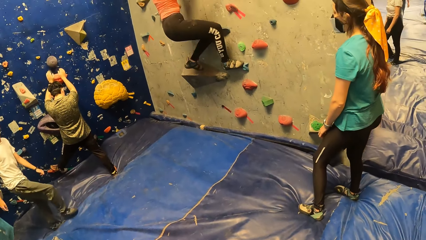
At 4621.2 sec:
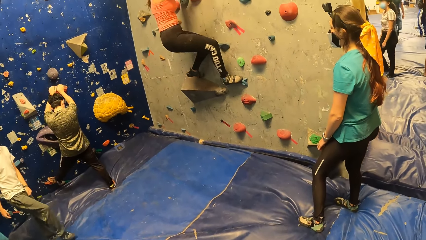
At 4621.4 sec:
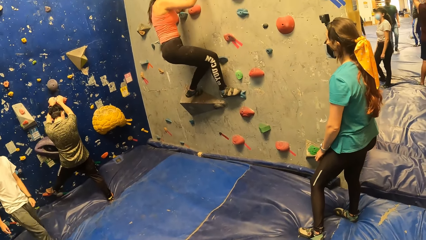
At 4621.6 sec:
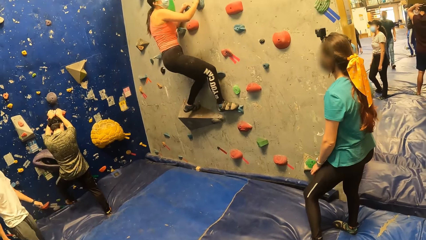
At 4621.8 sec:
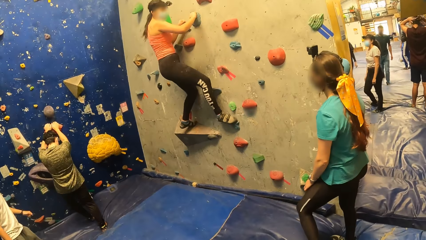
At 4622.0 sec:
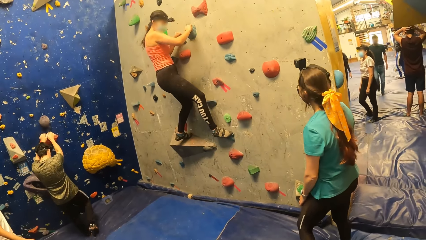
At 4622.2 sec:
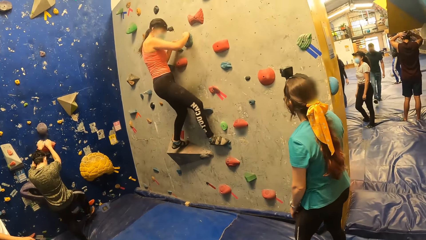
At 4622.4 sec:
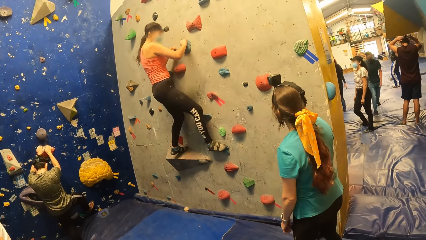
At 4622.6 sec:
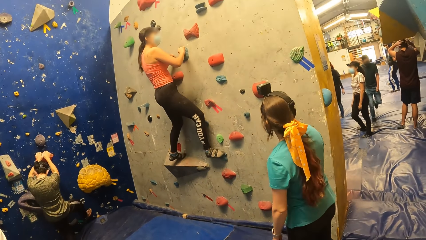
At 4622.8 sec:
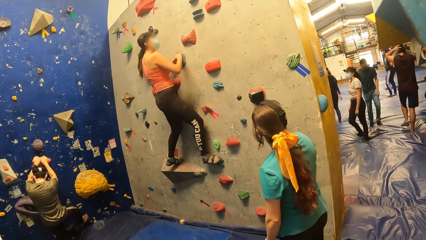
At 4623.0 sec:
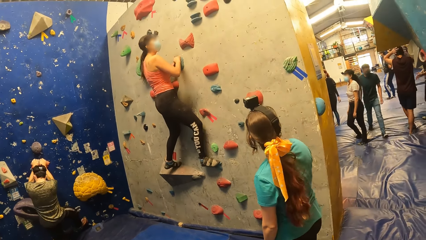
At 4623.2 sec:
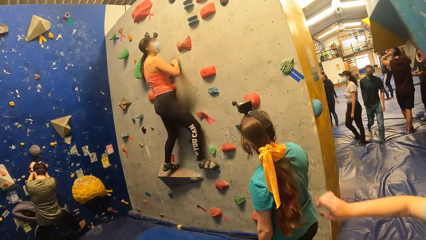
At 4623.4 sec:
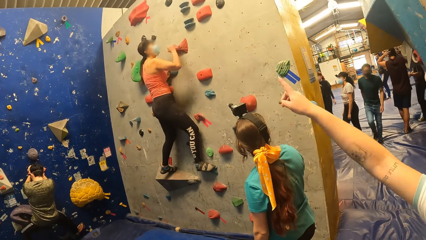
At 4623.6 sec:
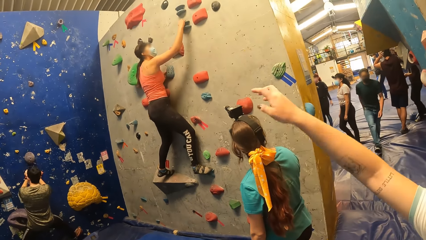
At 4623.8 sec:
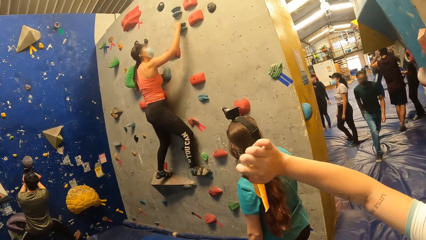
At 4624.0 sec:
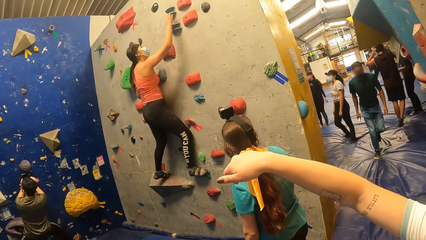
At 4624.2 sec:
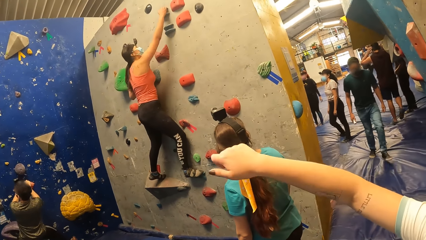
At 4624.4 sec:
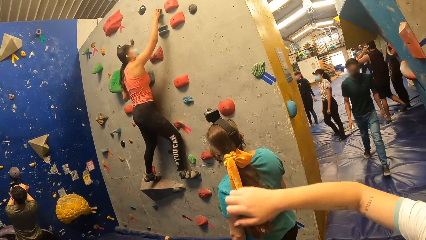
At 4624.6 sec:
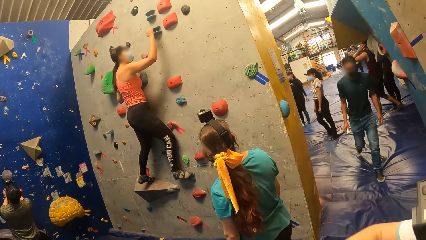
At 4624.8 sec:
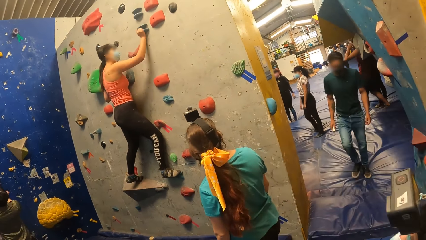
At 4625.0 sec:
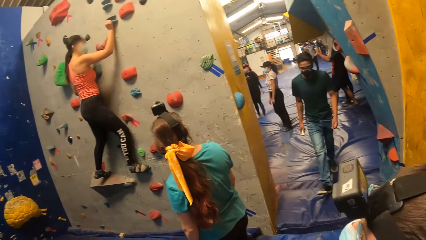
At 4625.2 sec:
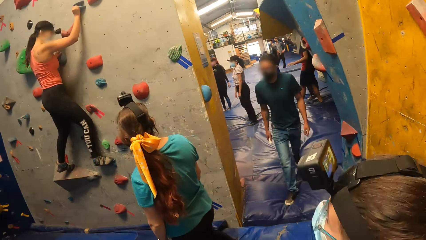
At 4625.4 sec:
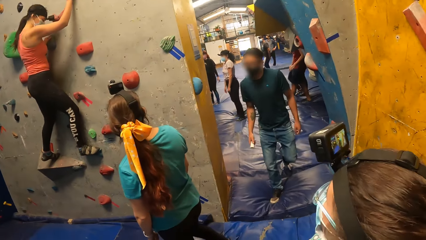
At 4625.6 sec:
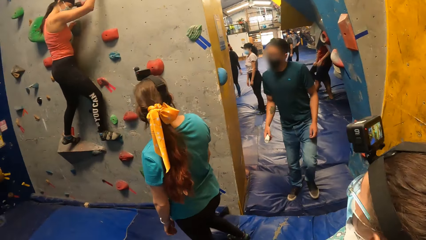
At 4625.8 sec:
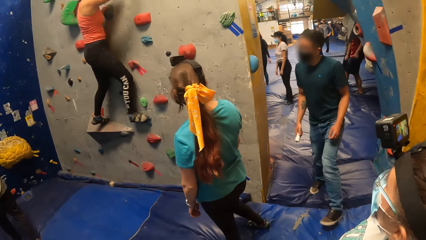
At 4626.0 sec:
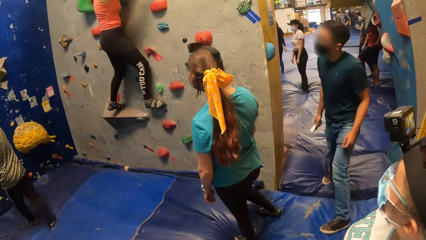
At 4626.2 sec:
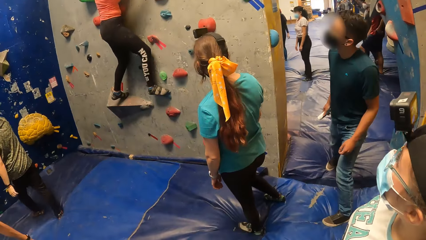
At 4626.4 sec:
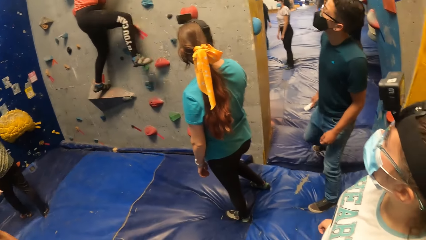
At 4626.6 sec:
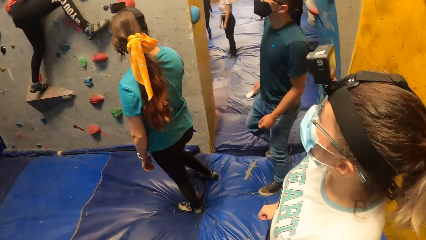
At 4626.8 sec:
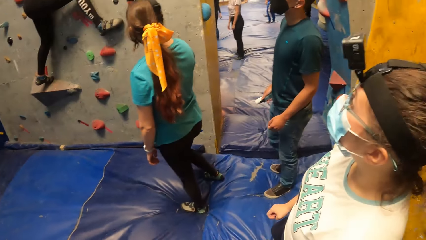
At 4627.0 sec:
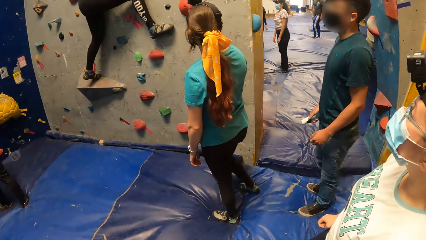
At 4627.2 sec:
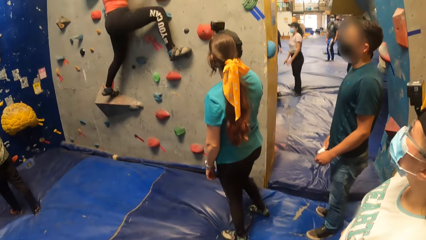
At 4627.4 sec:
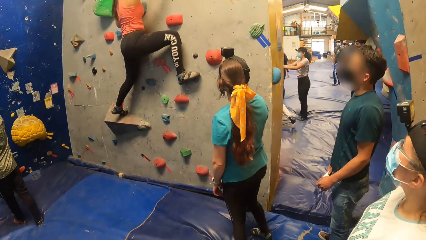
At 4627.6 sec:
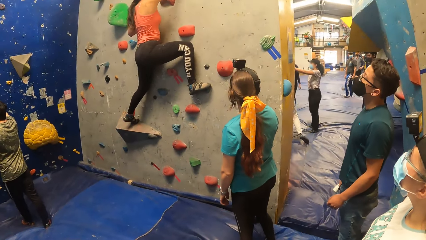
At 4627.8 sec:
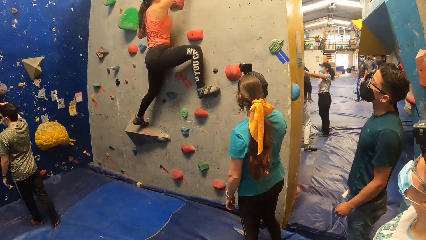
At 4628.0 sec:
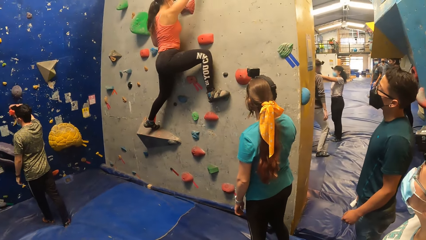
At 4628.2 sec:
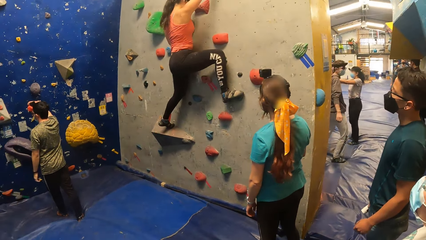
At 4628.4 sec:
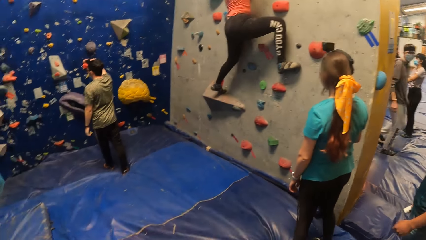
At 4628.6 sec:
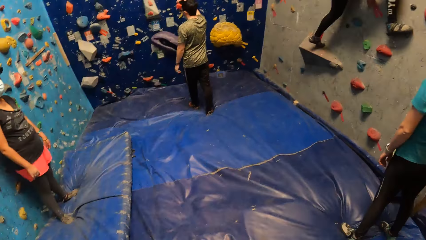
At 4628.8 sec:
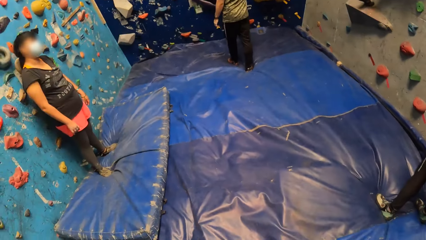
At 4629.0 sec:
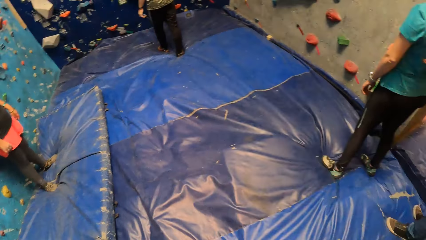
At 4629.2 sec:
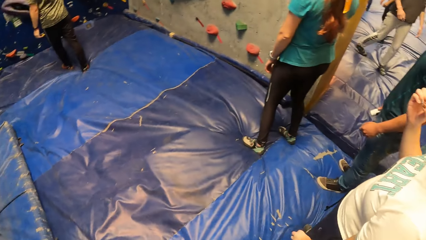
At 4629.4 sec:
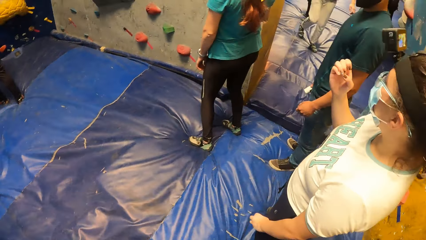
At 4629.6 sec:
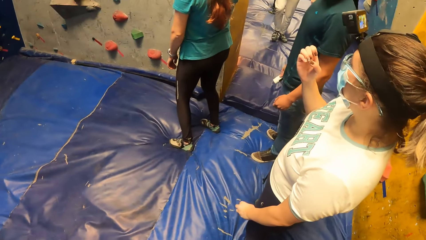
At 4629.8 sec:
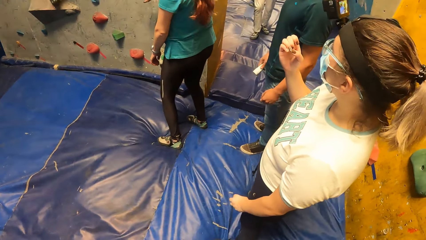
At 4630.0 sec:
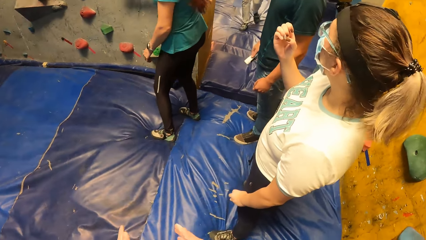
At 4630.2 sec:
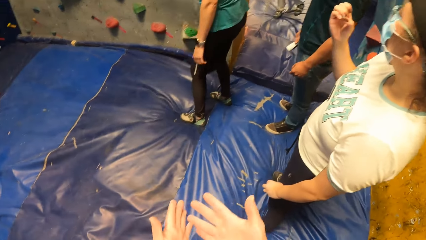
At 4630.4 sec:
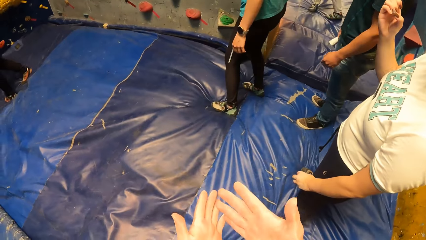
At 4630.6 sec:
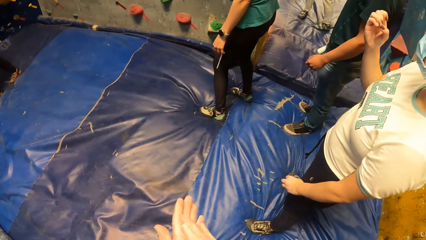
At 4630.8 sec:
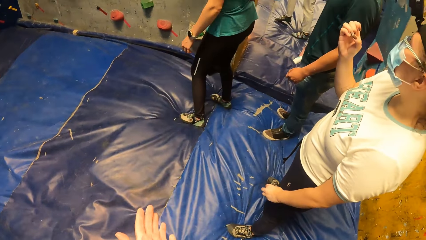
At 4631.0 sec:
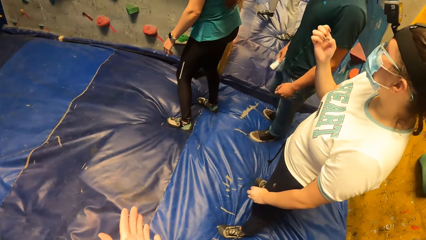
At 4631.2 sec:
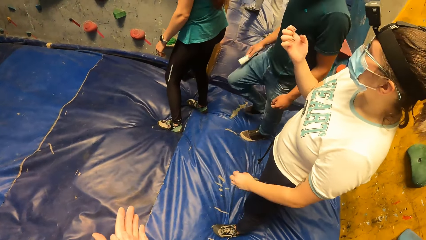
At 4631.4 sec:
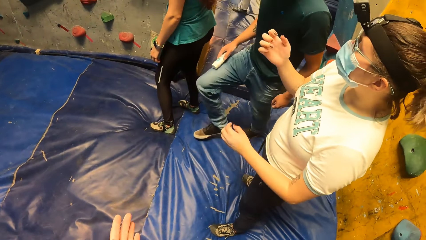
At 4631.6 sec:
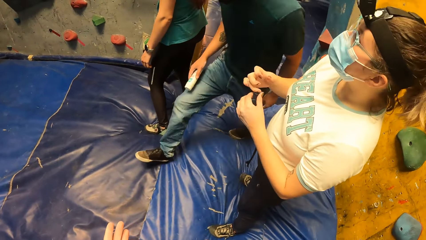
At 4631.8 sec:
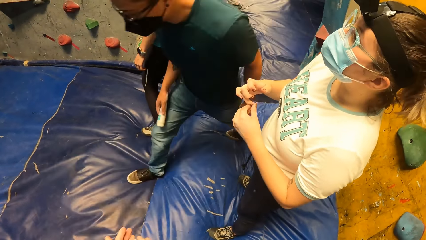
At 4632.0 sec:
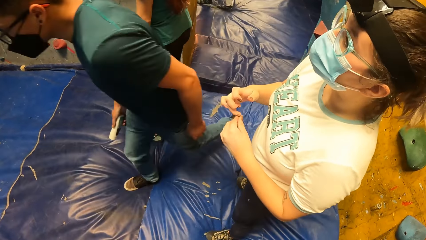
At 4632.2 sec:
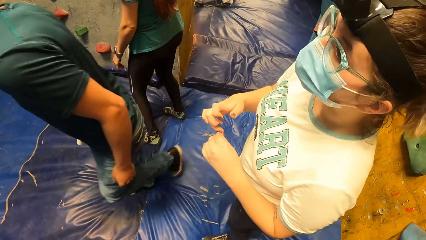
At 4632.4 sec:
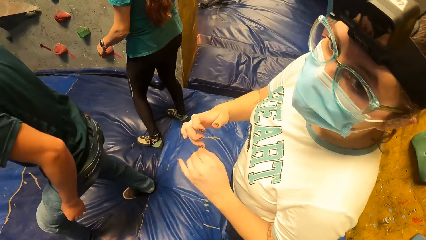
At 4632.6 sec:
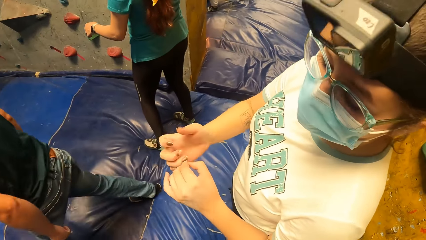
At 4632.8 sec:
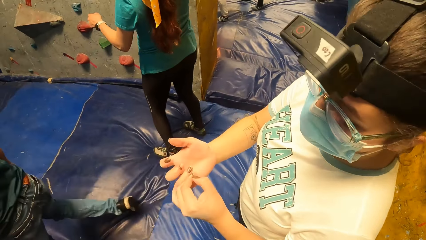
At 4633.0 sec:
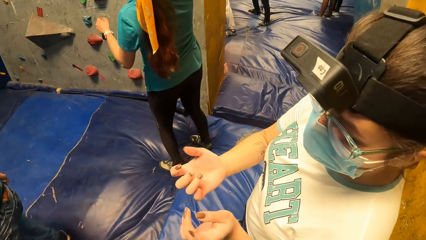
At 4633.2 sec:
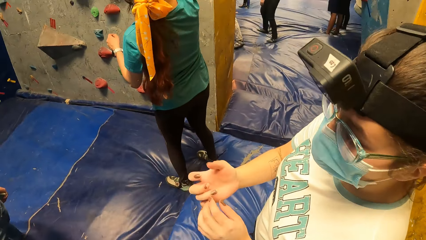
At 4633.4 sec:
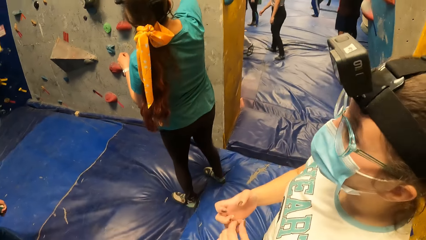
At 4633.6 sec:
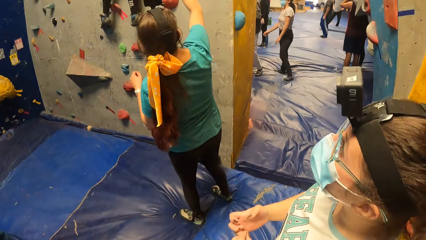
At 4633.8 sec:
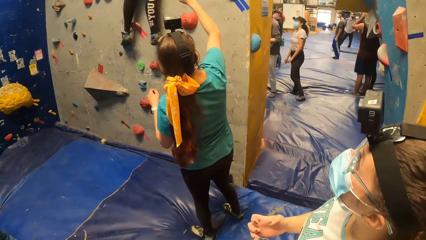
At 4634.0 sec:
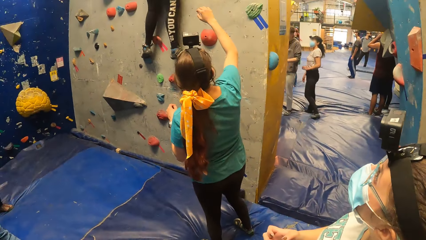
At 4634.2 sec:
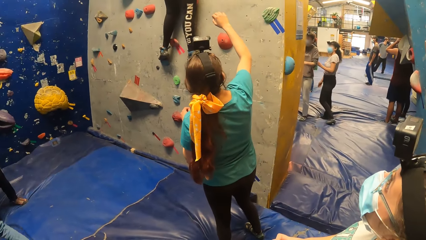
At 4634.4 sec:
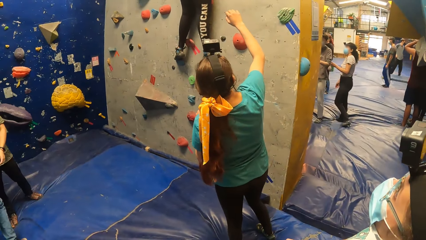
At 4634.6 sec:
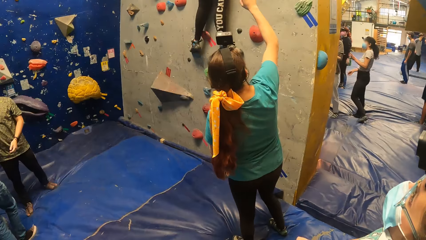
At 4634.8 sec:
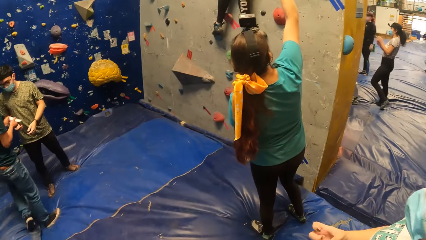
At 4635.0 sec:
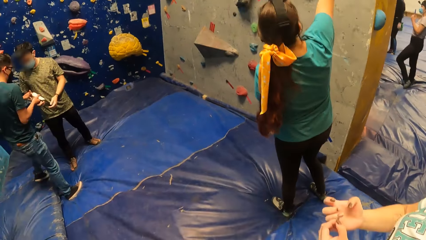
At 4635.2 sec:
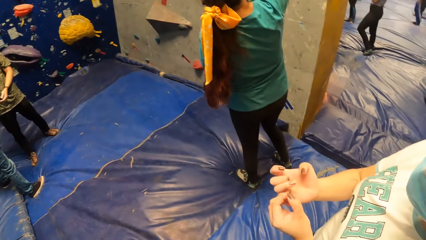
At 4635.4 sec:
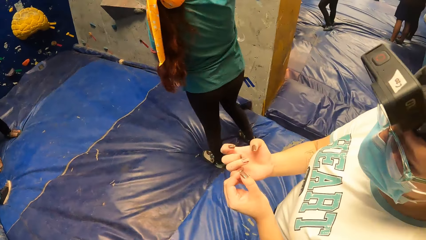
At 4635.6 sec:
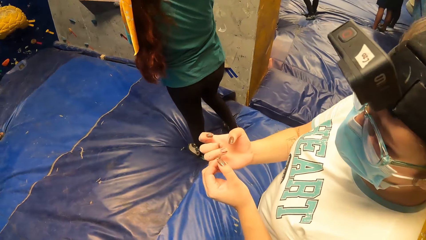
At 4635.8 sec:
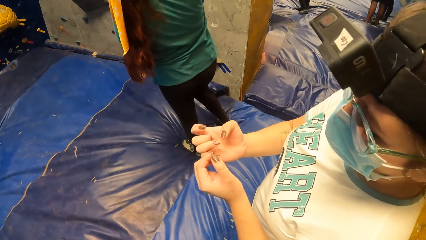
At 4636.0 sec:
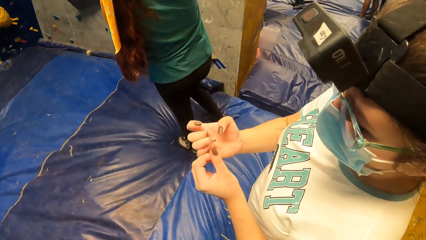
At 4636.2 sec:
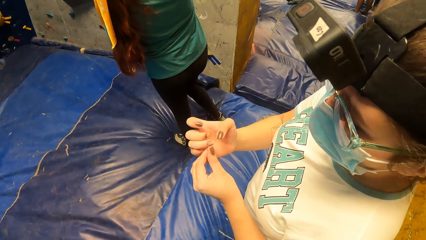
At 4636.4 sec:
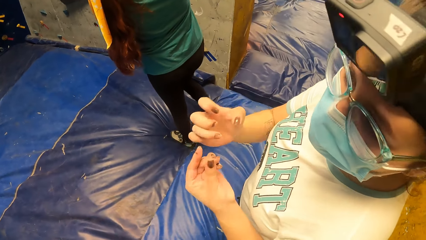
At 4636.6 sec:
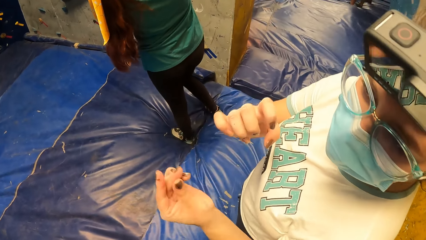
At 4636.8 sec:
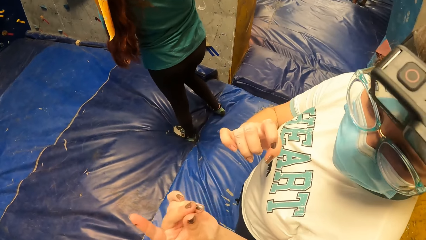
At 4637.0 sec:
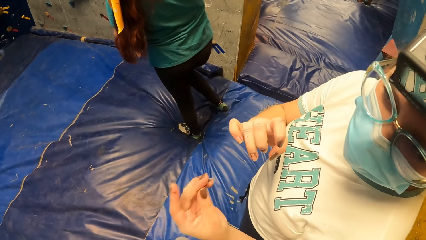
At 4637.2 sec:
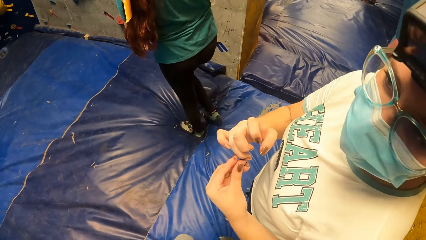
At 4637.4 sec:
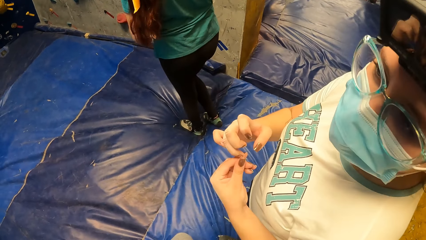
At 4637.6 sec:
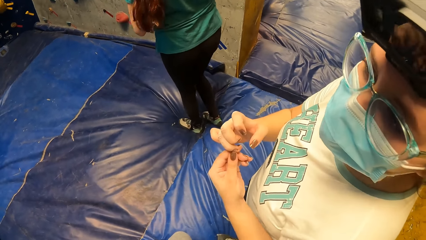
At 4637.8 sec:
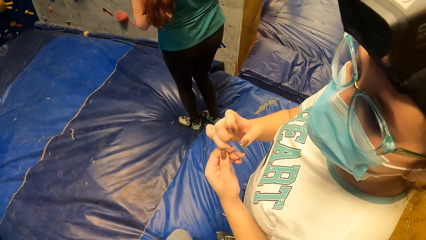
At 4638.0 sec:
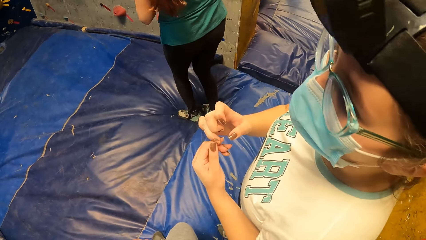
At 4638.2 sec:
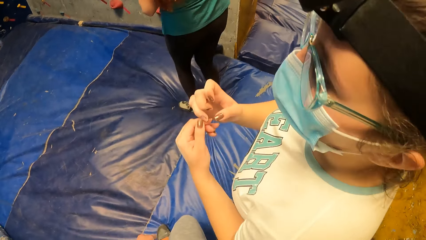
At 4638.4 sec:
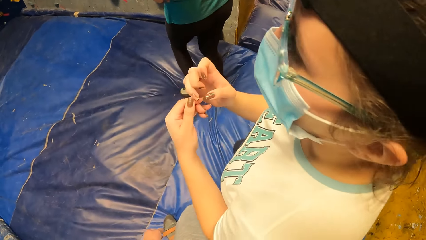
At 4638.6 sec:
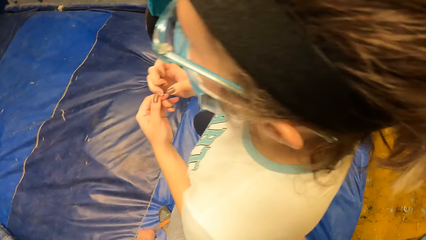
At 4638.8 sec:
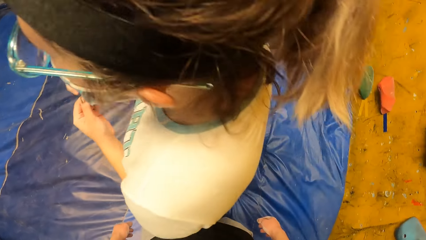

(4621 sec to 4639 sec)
A lady moves the hand. The camera wearer looks around. He rubs his hands. He looks around. The lady looks at the nails.
